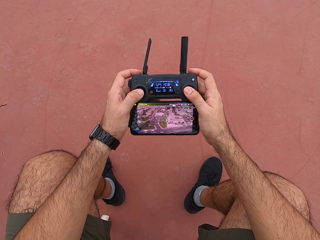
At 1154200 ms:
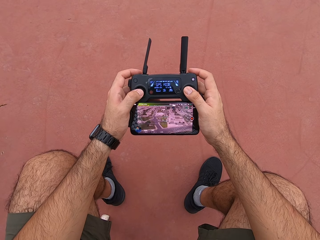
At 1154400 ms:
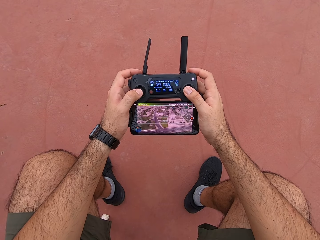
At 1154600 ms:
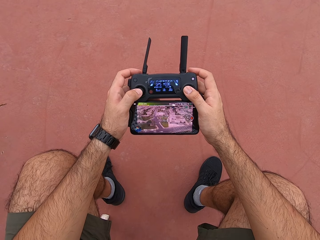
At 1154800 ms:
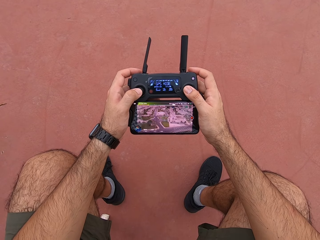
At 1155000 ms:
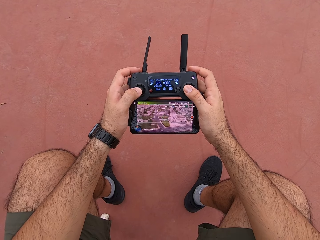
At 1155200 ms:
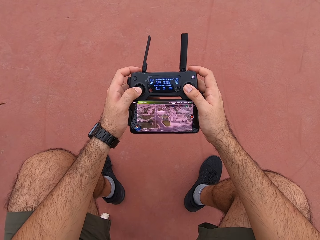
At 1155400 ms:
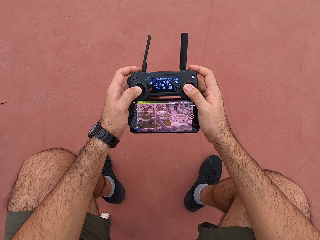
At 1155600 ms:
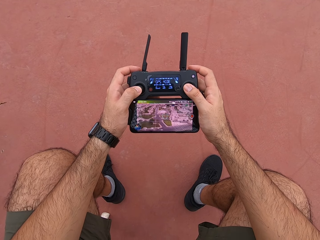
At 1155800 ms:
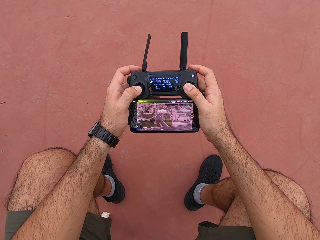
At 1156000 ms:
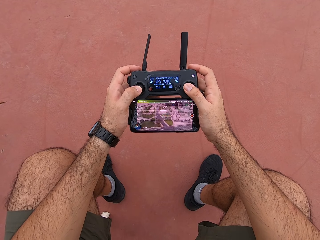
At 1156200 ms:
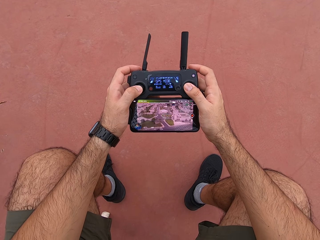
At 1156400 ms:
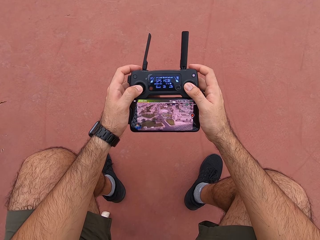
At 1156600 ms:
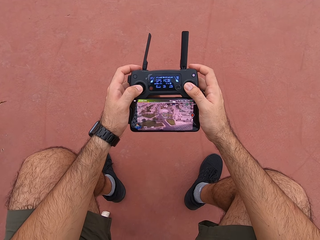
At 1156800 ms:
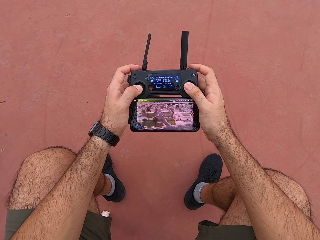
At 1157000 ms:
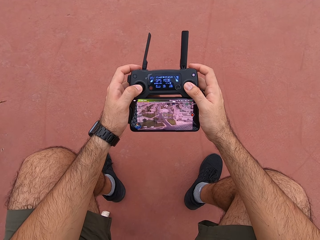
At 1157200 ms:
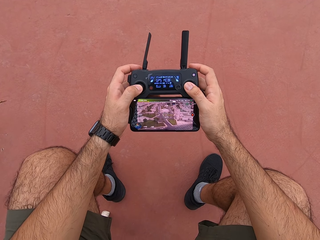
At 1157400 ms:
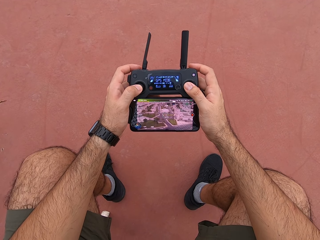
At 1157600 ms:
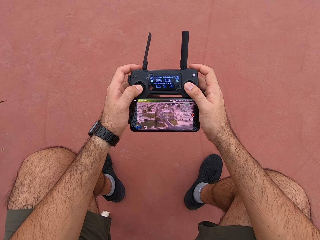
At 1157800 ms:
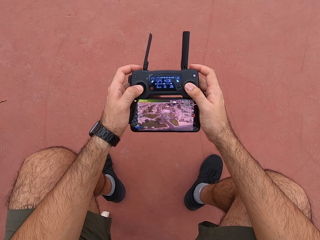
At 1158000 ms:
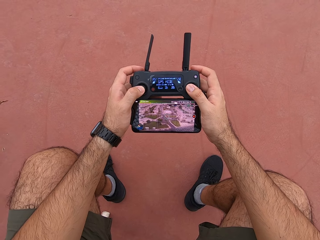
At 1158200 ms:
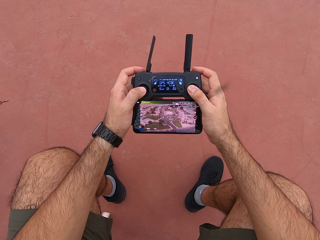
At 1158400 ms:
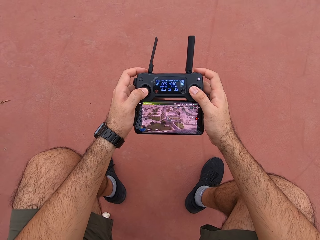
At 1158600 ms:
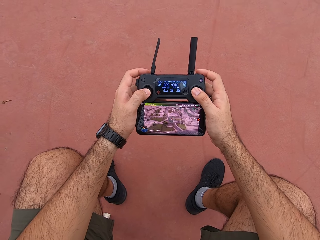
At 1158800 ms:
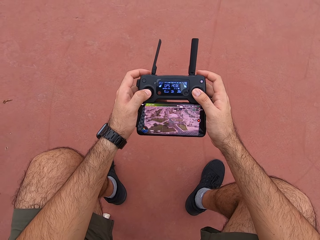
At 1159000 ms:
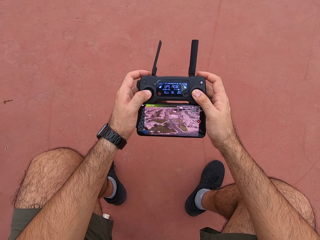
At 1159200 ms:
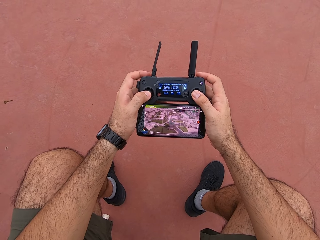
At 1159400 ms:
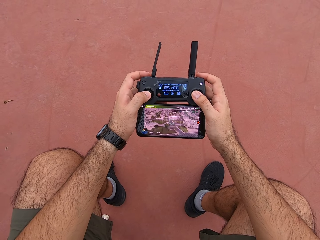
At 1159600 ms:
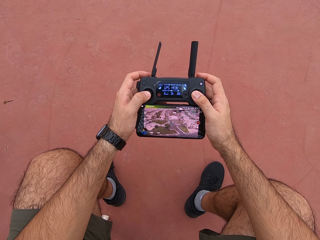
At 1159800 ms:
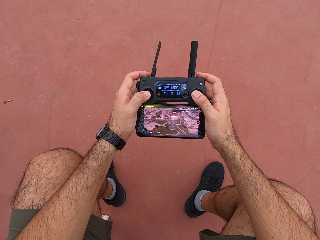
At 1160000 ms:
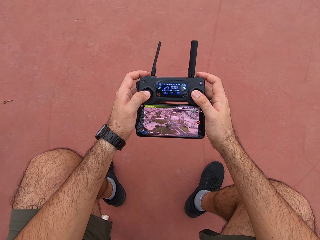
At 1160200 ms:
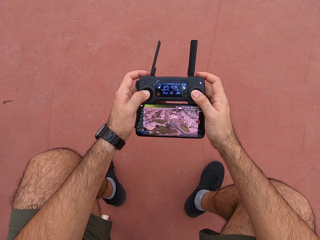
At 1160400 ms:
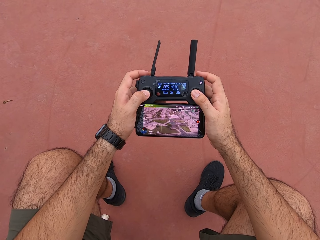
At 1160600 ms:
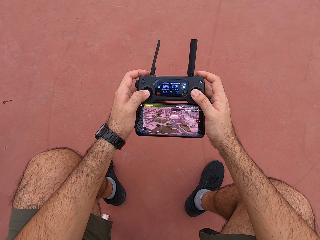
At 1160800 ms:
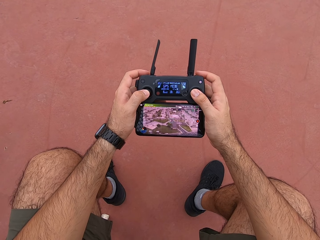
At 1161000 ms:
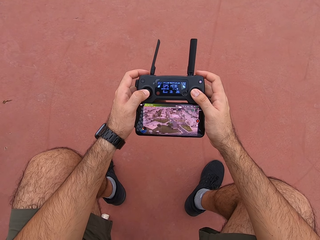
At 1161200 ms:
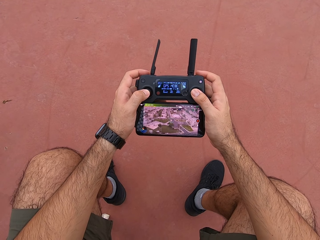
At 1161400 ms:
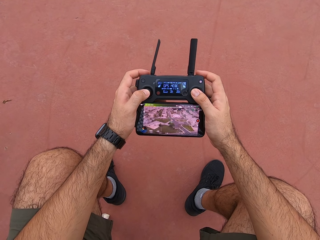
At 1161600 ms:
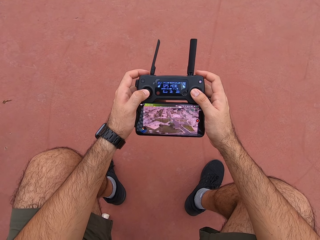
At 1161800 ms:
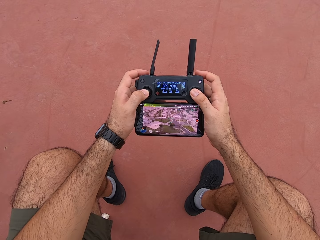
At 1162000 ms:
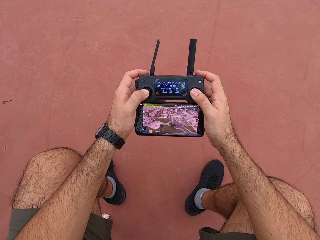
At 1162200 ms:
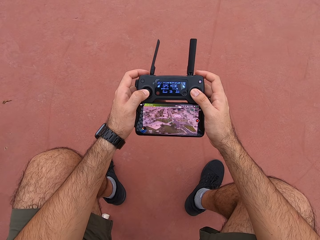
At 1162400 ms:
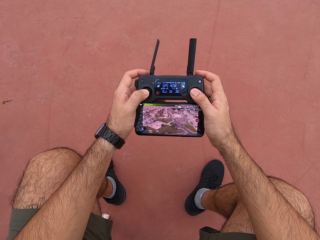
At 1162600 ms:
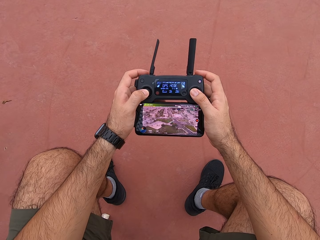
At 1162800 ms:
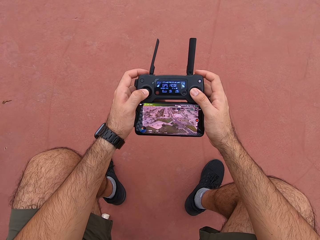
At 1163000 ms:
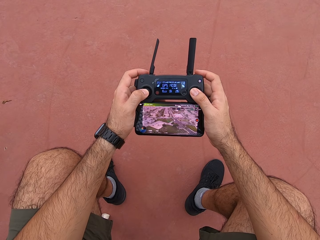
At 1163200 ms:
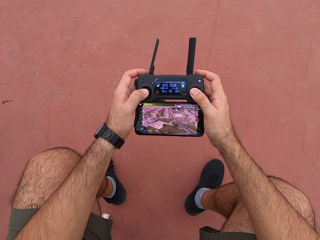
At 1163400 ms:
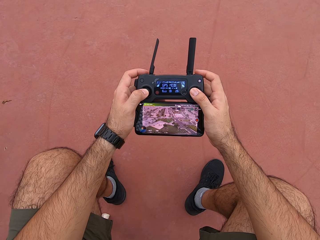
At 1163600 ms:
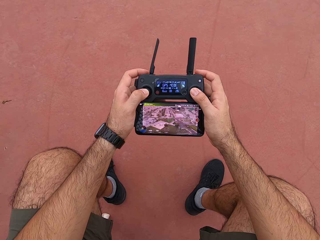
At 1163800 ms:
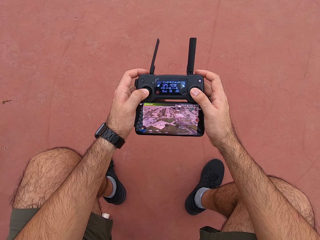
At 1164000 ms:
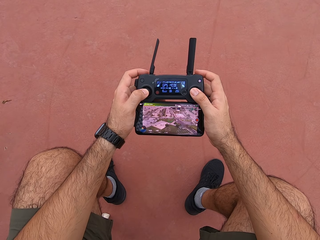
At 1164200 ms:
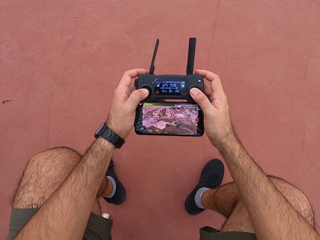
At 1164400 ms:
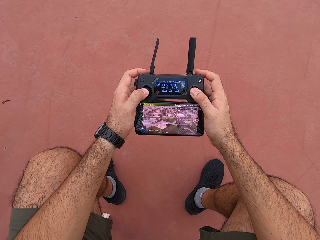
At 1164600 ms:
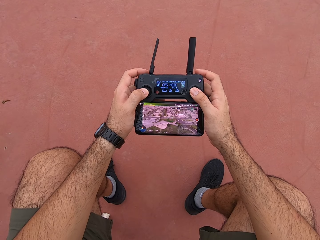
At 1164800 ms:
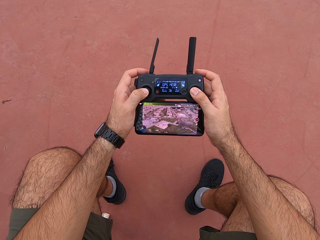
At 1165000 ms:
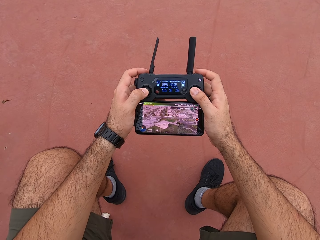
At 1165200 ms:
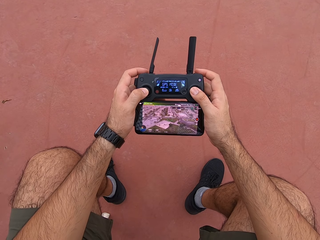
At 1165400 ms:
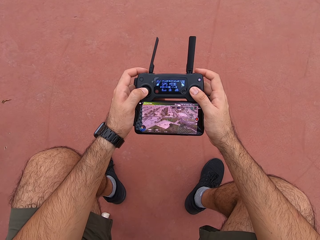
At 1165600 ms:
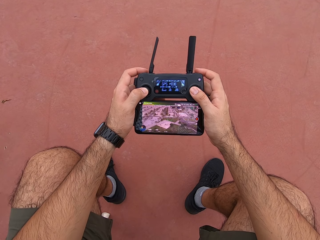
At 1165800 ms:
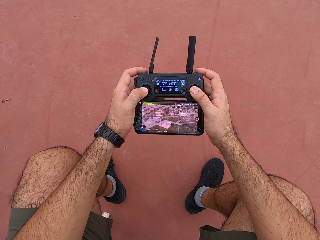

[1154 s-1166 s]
The camera wearer presses his joy pad.

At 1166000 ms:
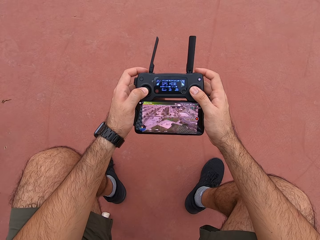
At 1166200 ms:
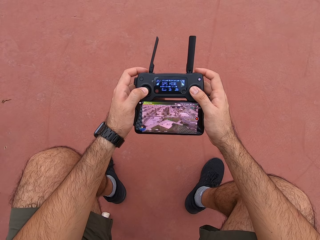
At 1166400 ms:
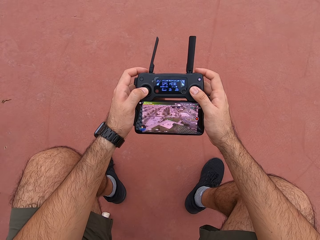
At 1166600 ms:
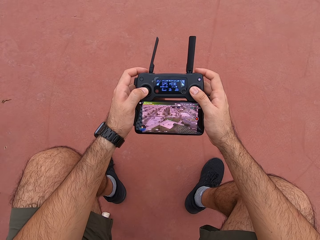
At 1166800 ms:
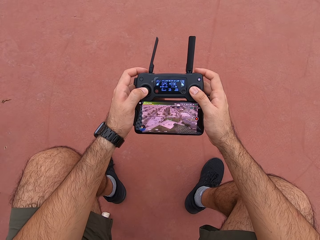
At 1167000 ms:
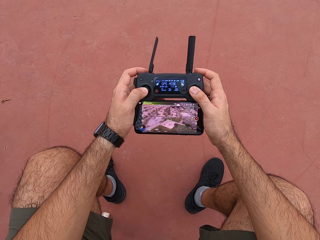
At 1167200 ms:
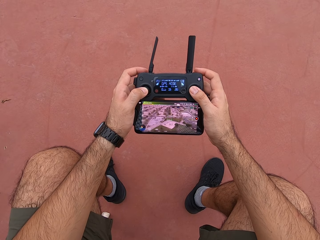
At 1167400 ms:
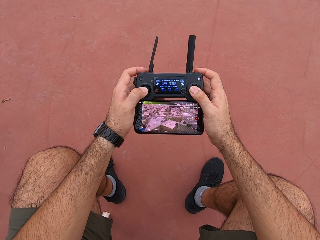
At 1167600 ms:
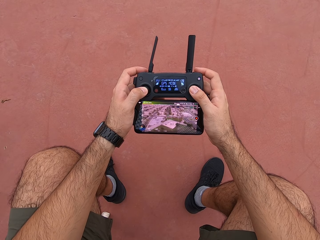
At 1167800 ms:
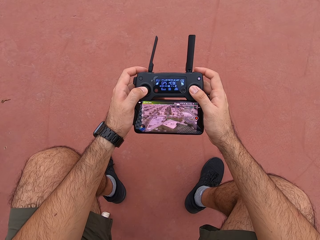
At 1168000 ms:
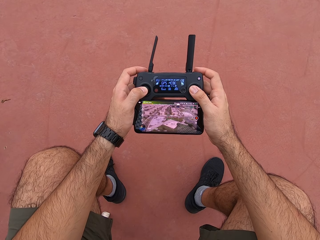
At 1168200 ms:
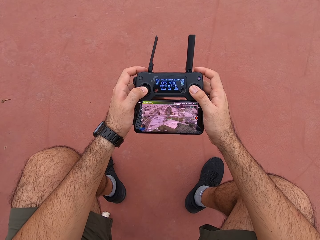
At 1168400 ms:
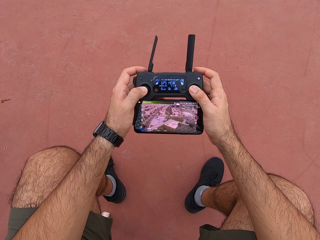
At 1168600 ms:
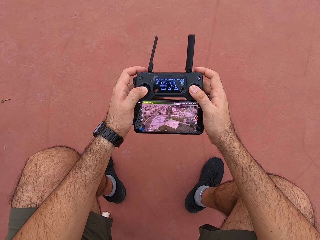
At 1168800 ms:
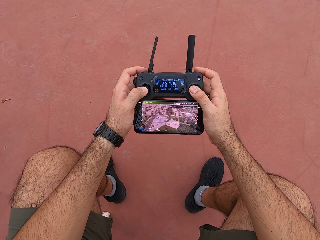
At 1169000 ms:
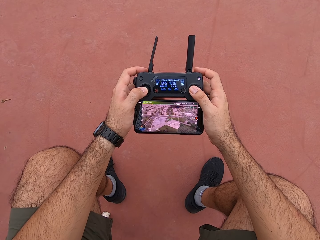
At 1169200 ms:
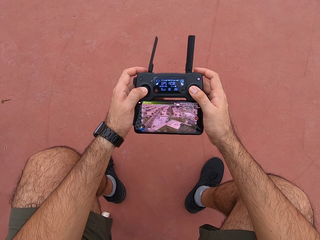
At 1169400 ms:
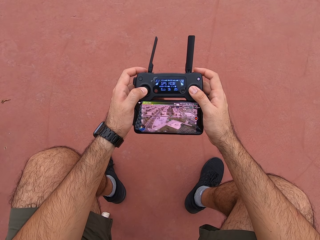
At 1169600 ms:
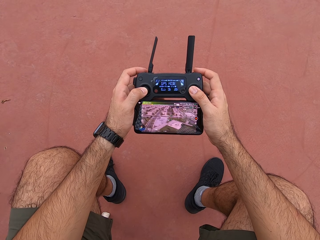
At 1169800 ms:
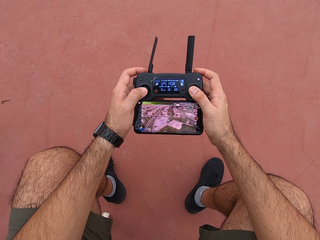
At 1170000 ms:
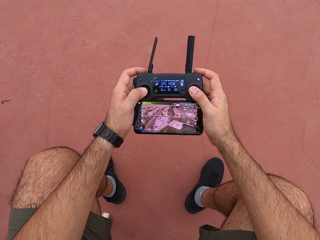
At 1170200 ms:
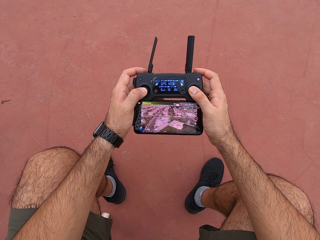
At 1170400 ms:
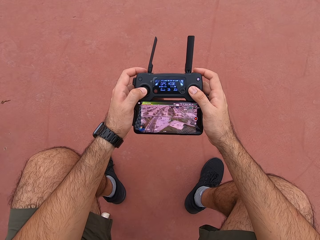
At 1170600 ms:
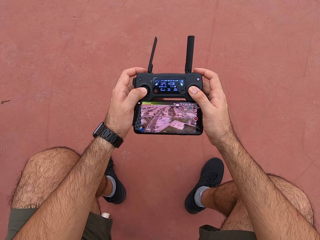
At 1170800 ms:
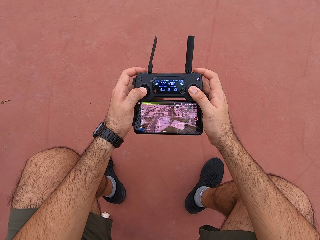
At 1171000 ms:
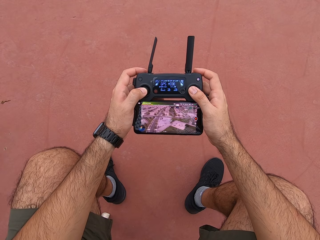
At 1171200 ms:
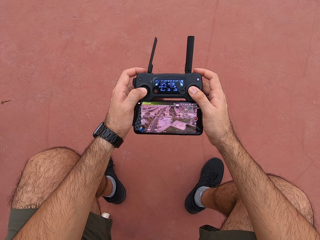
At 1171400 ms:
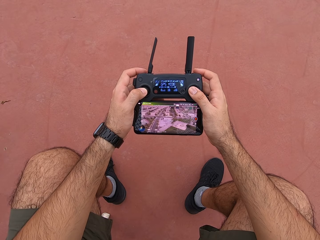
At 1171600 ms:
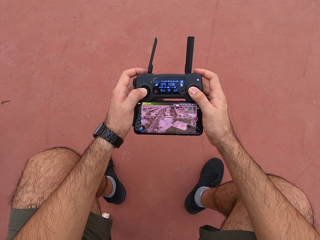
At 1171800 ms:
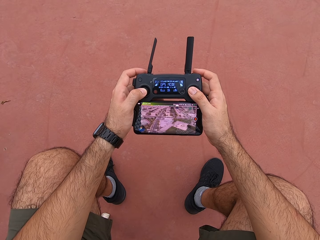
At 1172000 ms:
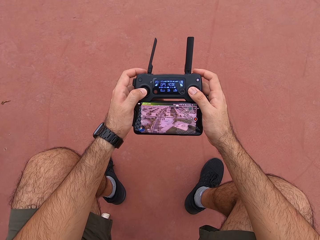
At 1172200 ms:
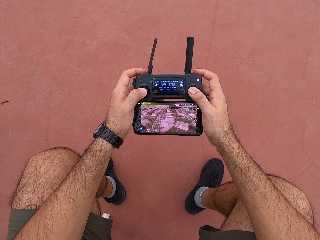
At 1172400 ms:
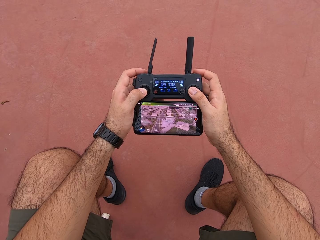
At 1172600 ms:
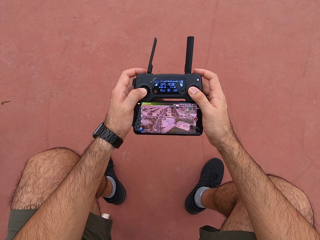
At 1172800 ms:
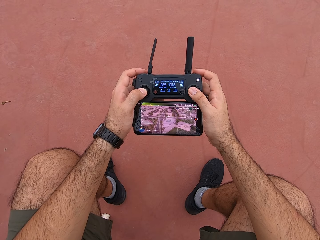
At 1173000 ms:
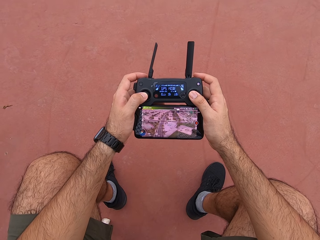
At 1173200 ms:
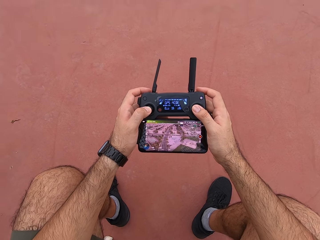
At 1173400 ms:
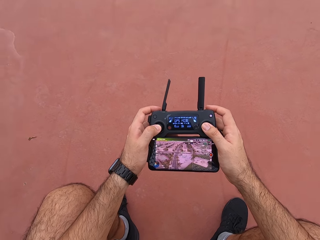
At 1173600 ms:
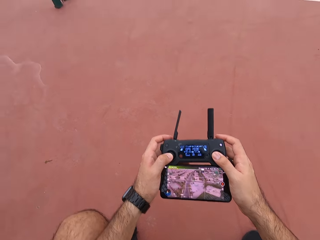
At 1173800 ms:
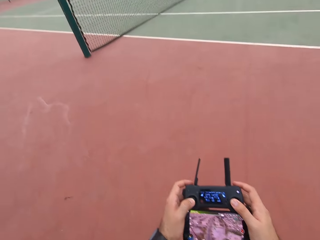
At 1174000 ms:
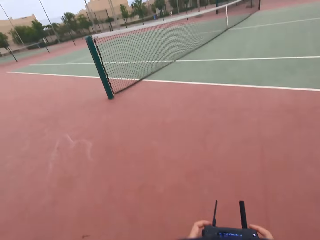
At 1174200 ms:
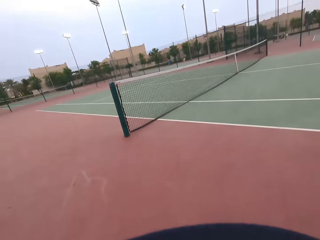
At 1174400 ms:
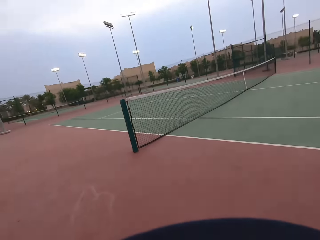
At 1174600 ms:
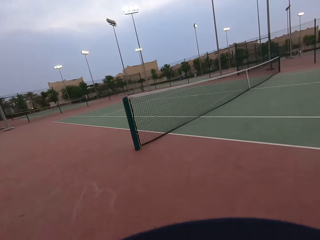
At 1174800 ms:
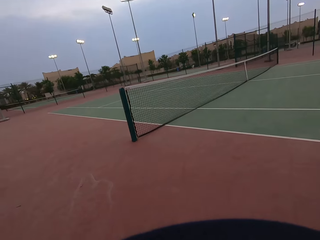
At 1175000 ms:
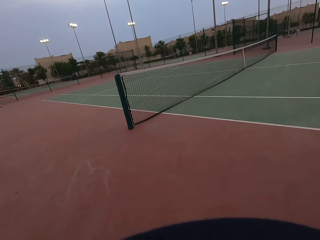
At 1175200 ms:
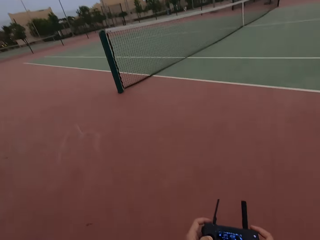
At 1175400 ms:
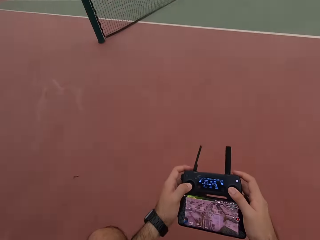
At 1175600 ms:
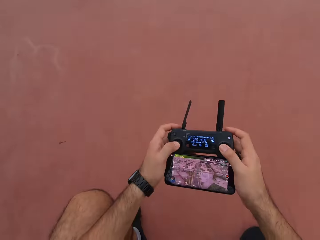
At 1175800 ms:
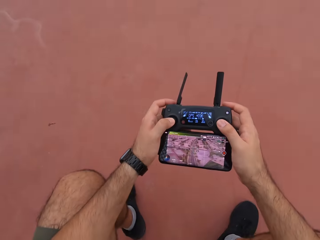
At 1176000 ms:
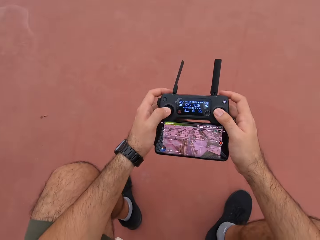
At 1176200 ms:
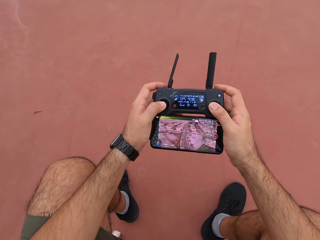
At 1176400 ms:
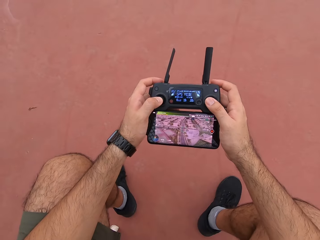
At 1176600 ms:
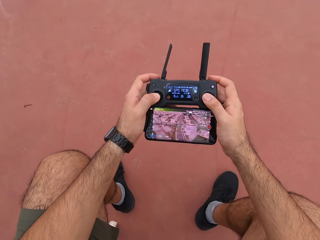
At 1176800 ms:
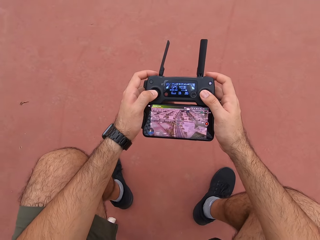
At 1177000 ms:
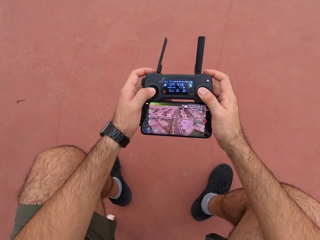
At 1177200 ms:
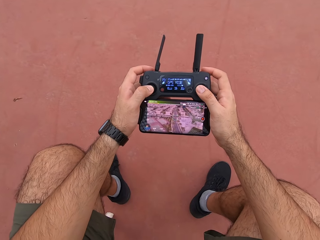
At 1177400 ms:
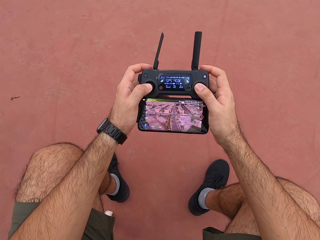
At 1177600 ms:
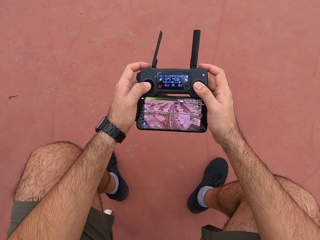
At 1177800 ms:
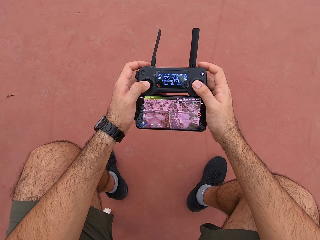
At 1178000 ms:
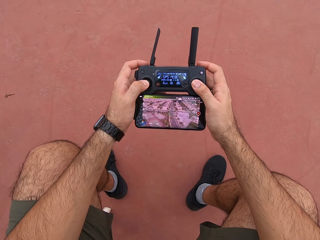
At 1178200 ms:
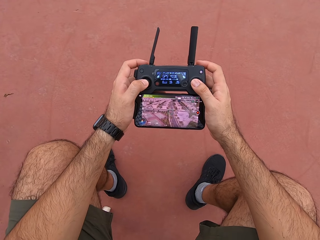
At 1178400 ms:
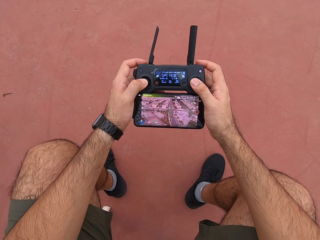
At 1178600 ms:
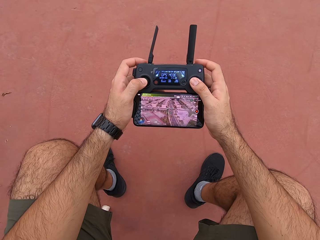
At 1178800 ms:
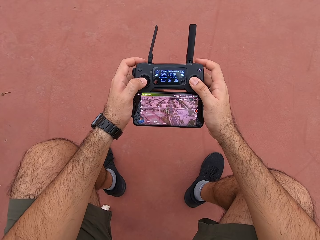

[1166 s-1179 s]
The camera wearer looks around the tennis court. They use a drone controller. They look at their phone.
